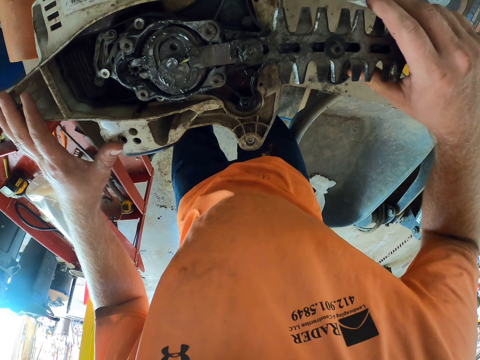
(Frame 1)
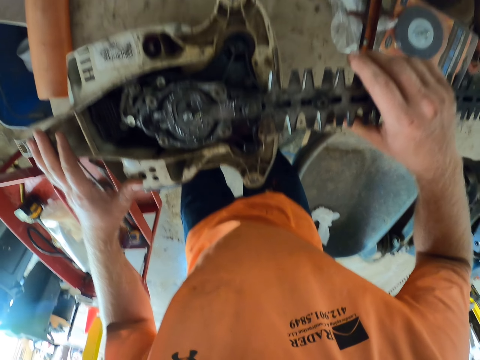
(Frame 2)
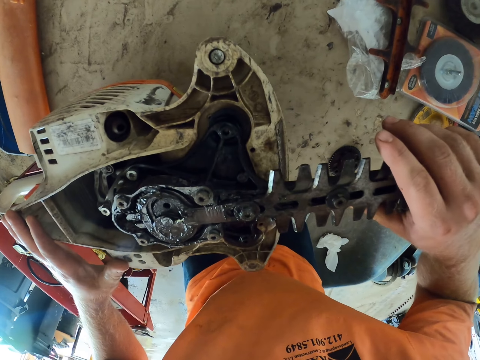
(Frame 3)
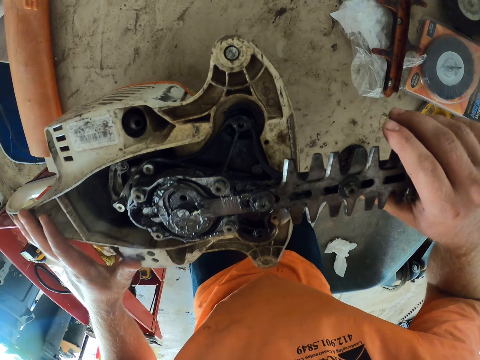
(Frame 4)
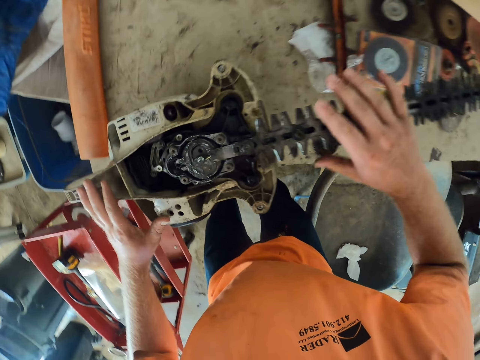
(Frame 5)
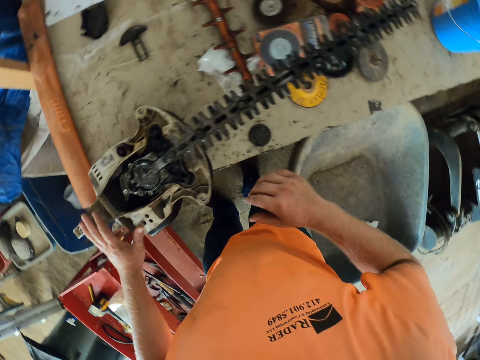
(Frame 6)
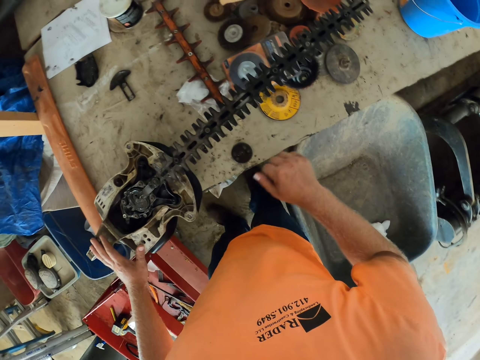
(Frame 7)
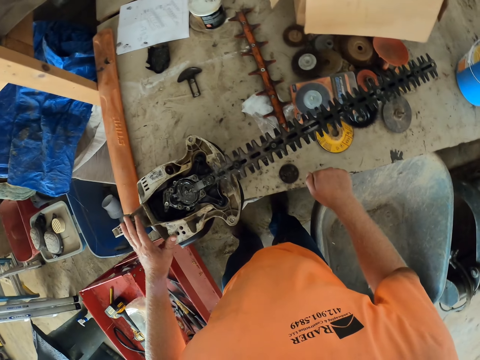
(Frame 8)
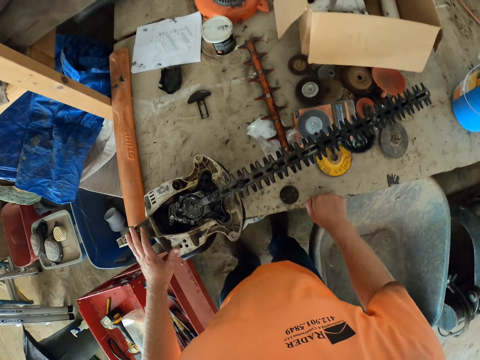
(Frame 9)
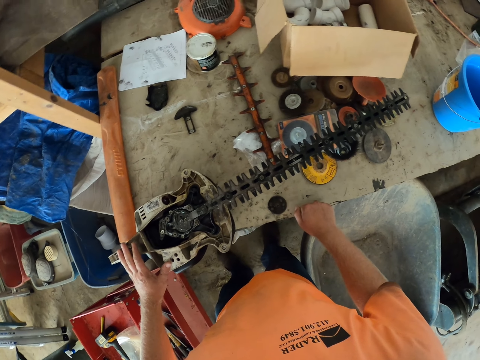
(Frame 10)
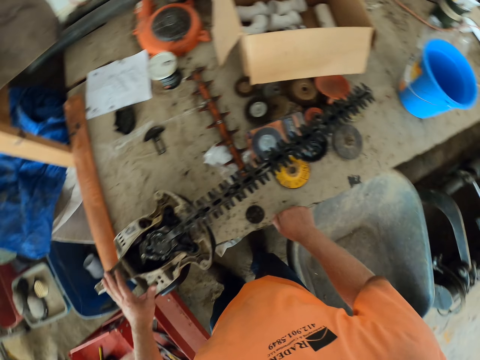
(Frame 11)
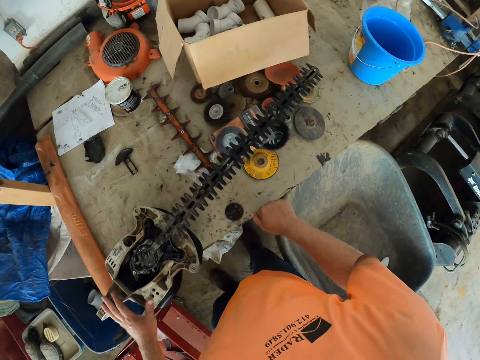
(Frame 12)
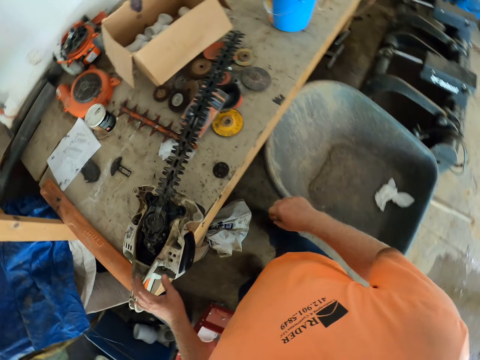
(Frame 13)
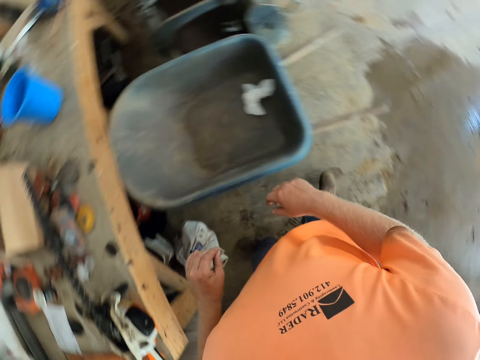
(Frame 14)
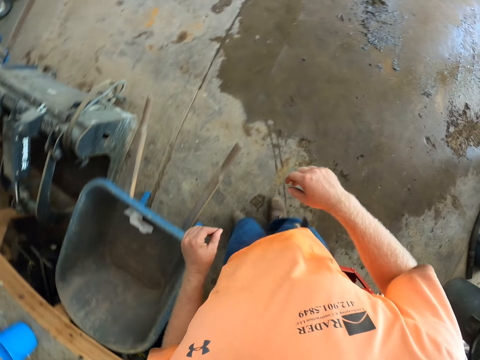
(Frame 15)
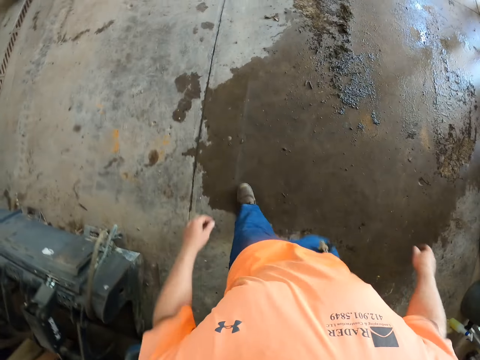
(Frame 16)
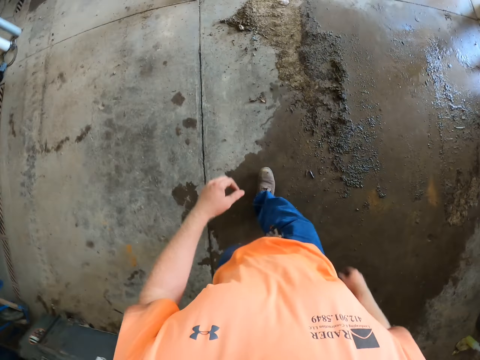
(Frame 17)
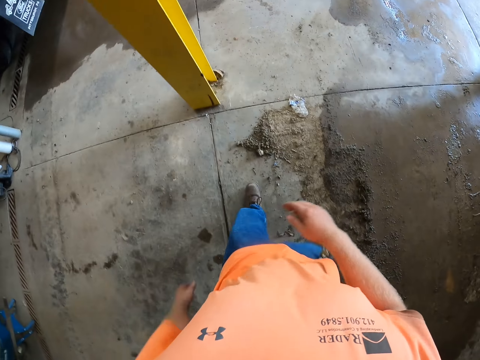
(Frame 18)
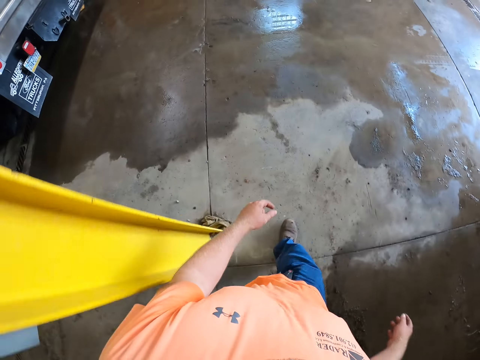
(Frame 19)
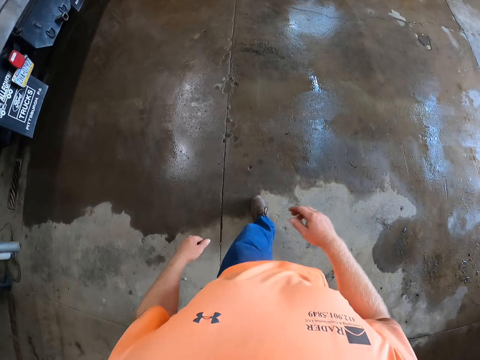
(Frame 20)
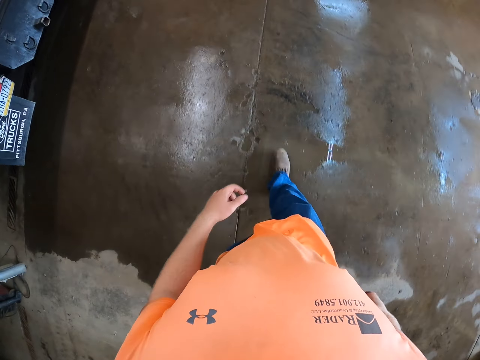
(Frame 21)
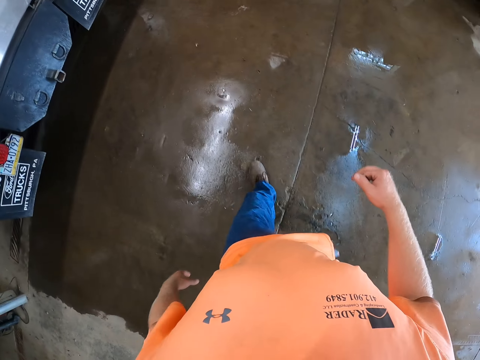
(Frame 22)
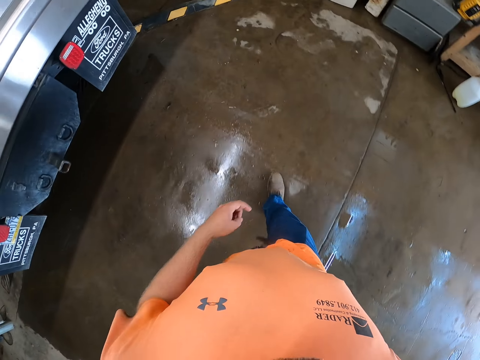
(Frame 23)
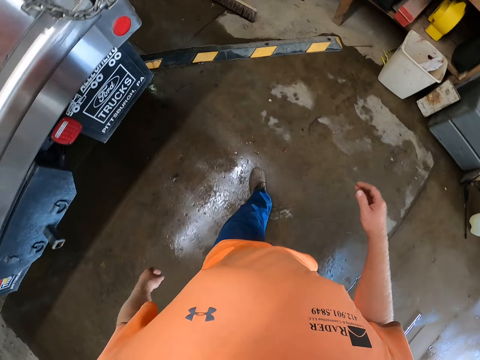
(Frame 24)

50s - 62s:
The camera wearer knocks on the worktable with his right hand. He walks towards the vehicle.

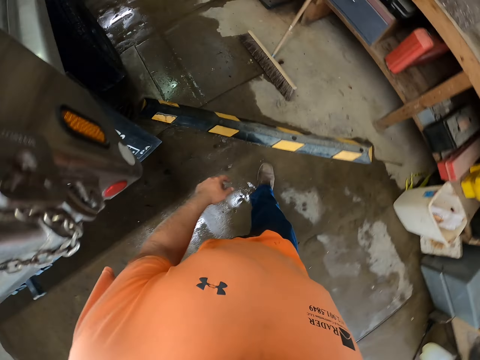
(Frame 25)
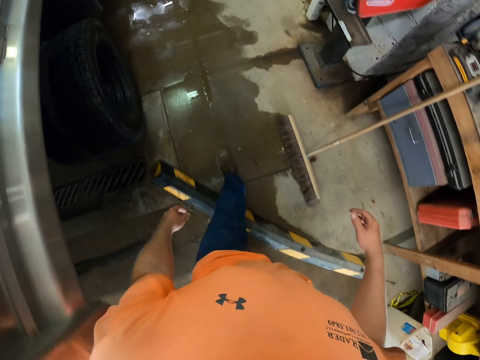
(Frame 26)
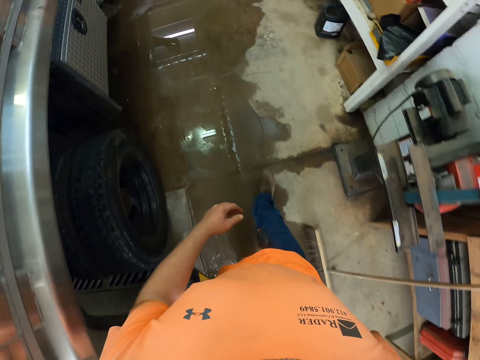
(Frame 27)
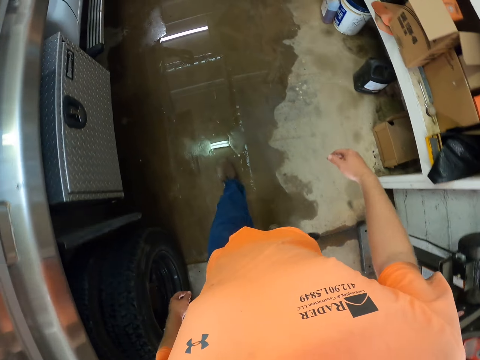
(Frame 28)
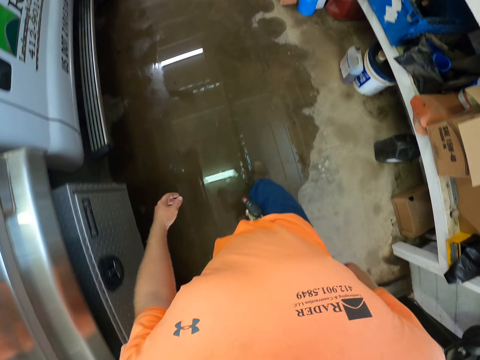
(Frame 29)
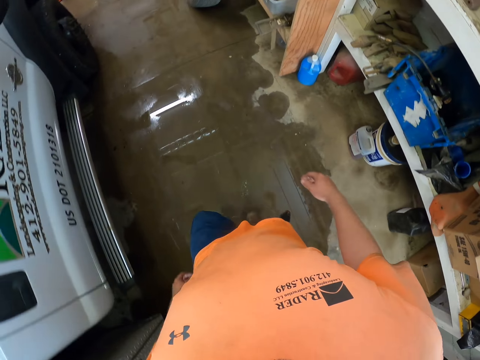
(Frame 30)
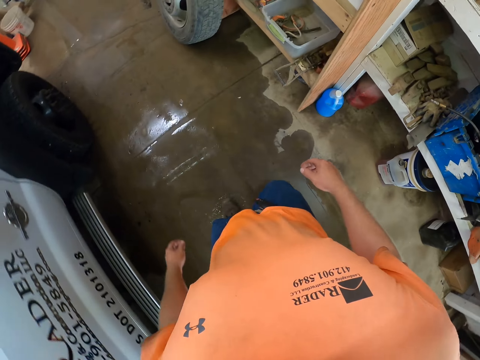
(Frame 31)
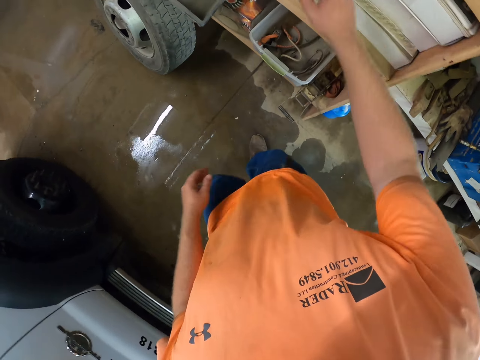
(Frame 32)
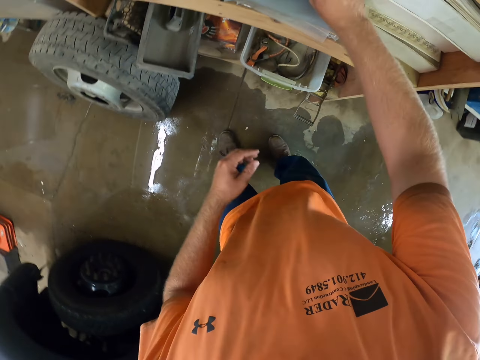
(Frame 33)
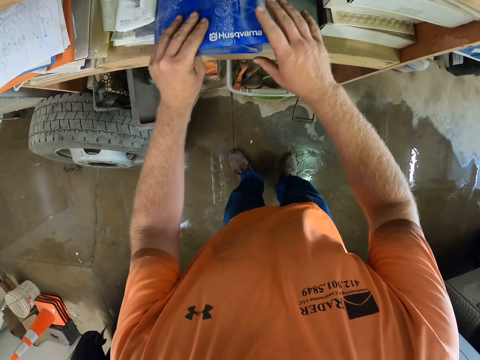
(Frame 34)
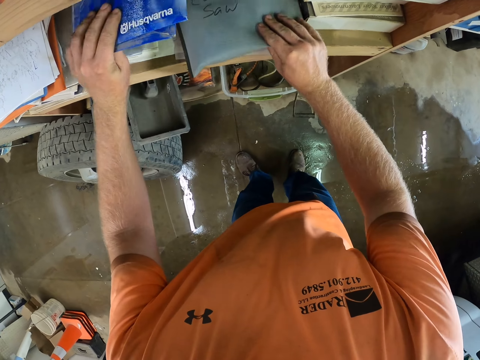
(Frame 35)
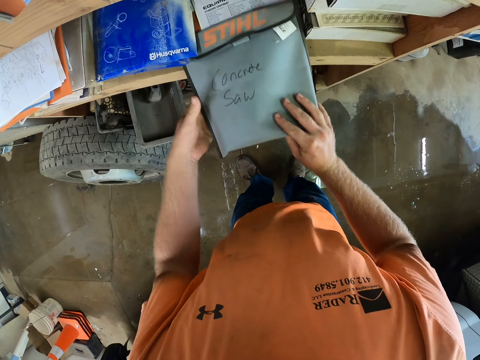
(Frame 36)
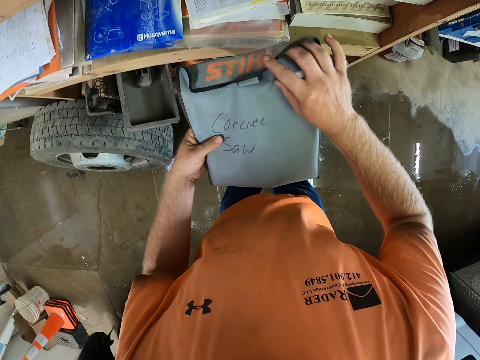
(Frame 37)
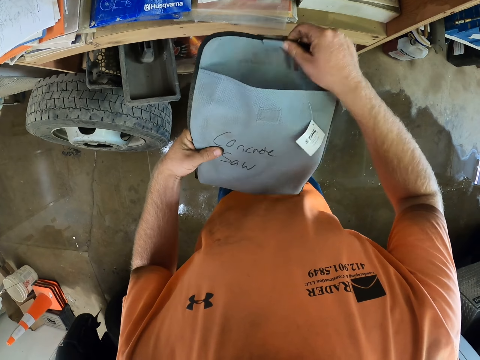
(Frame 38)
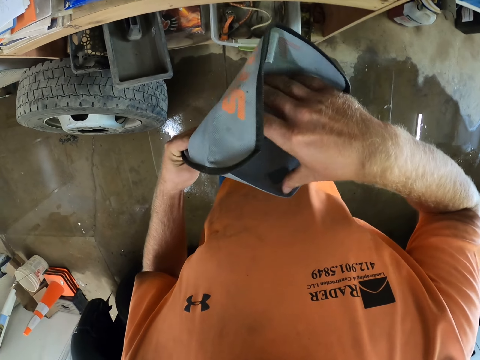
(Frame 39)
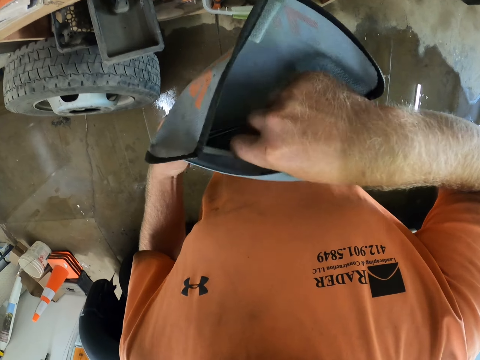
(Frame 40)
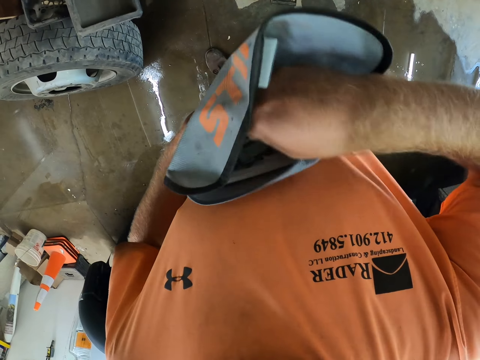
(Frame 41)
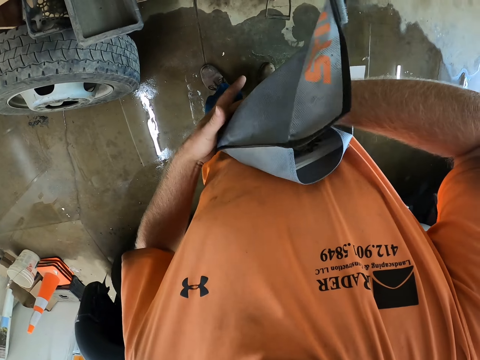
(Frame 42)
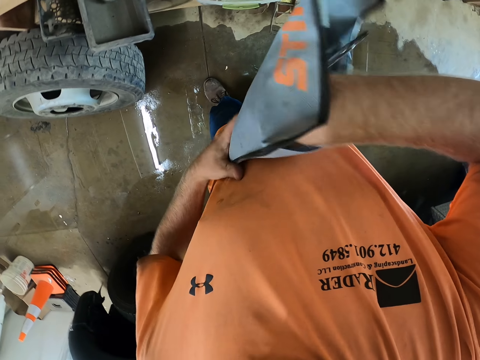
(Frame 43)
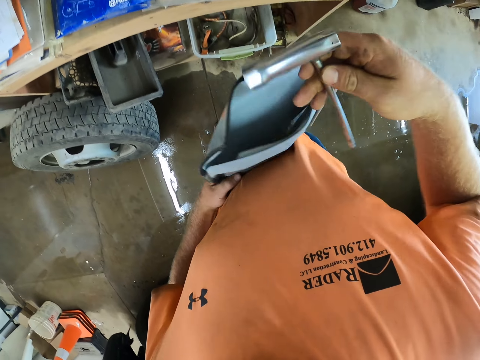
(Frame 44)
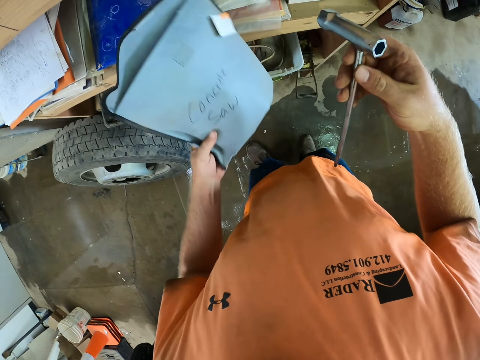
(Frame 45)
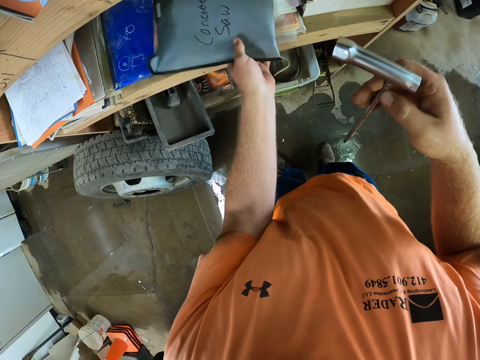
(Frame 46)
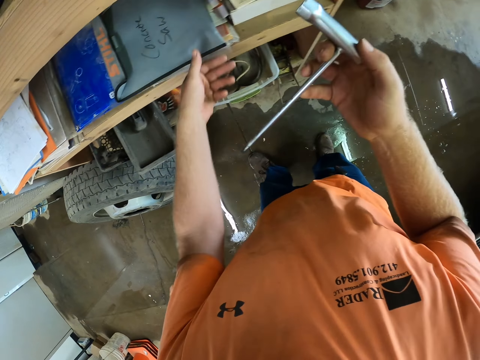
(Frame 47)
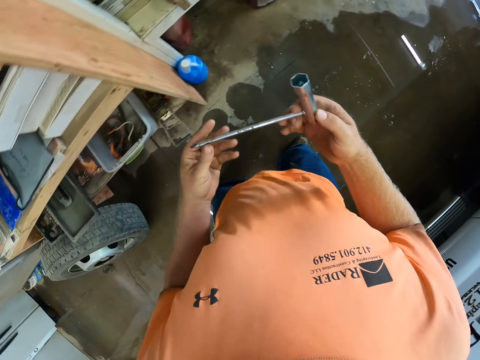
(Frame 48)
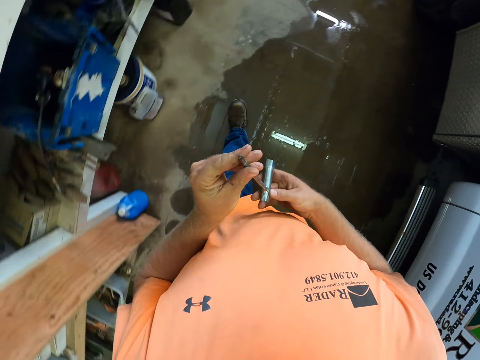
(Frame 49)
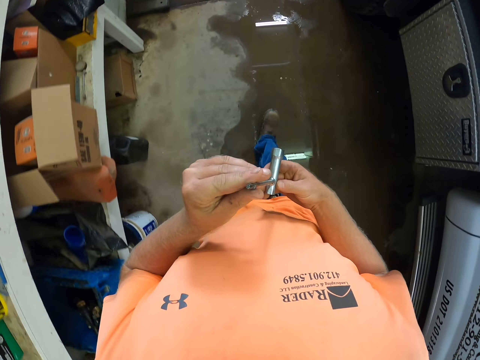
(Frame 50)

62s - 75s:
The camera wearer picks up a blue folder from a cabinet with his right hand. He passes the blue folder from his right hand to his left hand. He picks up a gray folder from the cabinet with his right hand. He drops the blue folder in his right hand in the cabinet. He passes the gray folder from his right hand to his left hand. He opens the gray folder with his right hand. He takes out a spark plug spanner from the gray folder in his left hand with his right hand. He places the gray folder in the cabinet. He holds the spark plug spanner with both hands. He walks towards the table.
